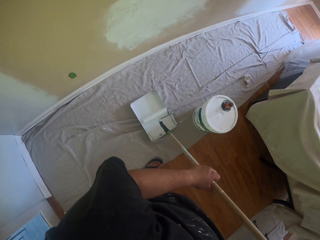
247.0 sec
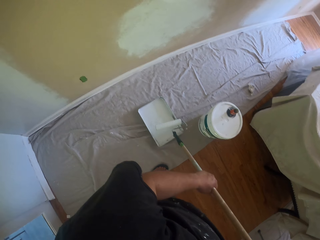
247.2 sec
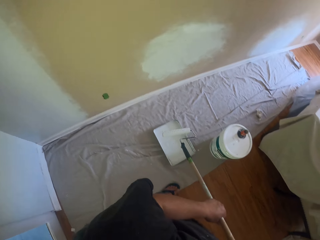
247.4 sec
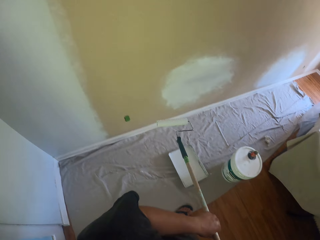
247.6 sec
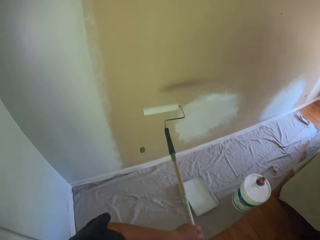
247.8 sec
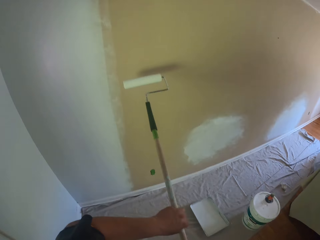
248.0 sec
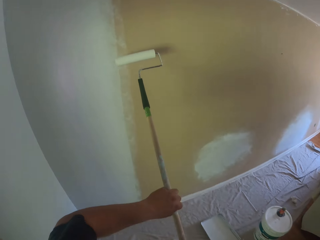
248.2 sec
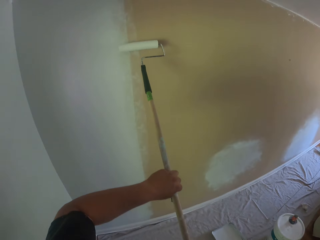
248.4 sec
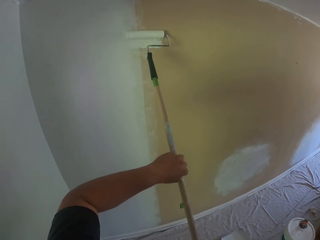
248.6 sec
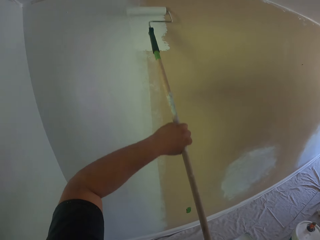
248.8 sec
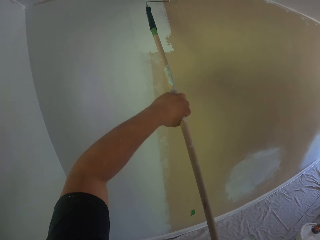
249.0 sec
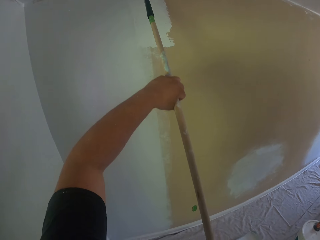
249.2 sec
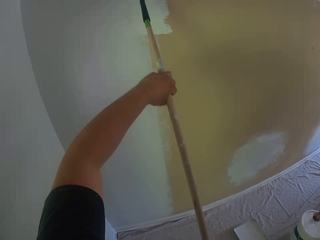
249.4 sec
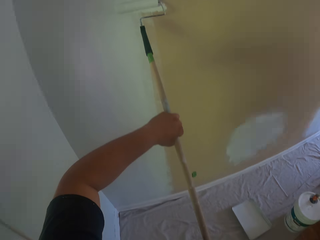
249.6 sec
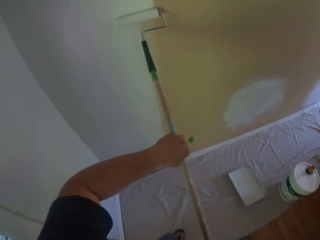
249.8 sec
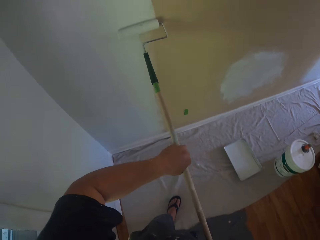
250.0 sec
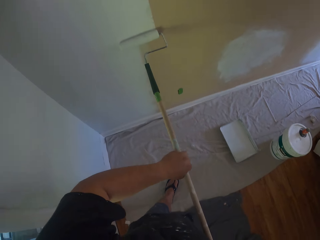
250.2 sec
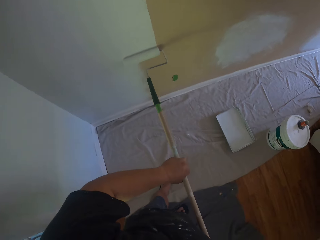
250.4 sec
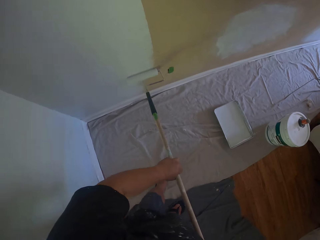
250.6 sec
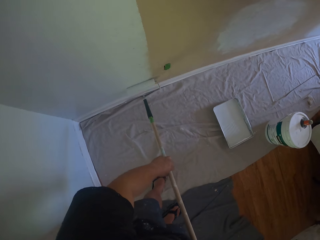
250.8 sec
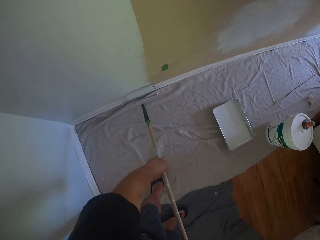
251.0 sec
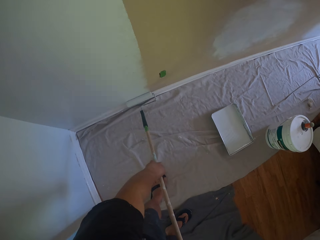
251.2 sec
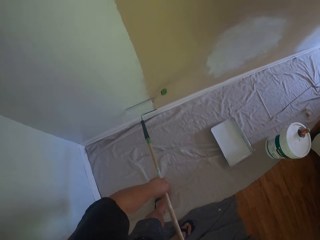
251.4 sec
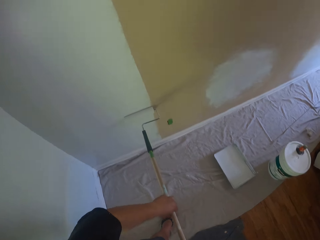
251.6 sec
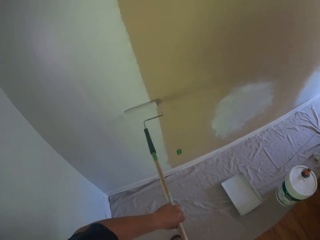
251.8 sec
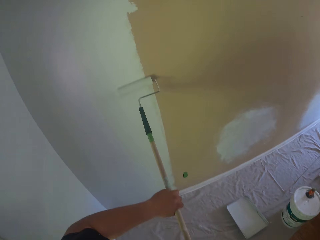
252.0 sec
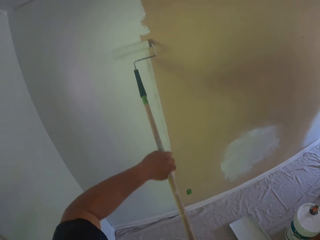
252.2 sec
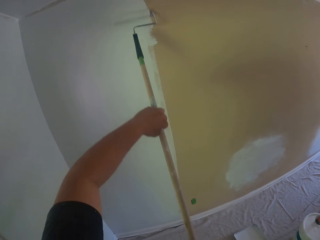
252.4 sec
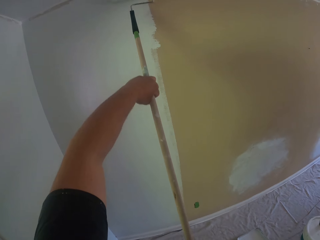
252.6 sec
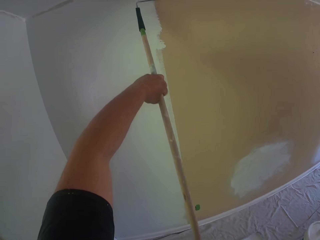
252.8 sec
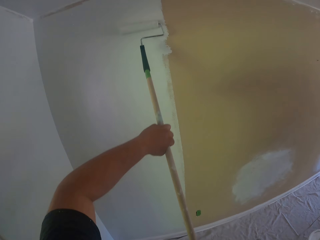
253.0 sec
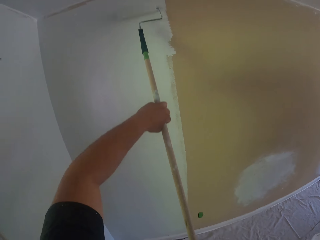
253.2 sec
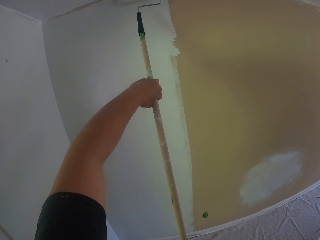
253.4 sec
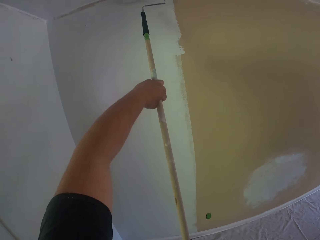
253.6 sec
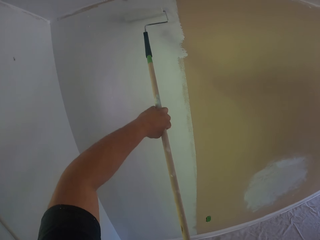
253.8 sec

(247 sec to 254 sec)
The camera wearer paints the wall with the long paint roller.

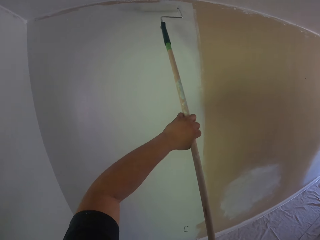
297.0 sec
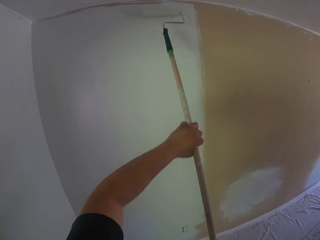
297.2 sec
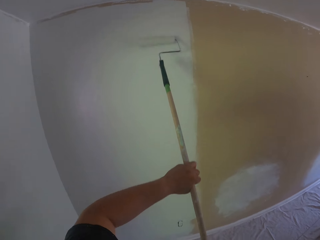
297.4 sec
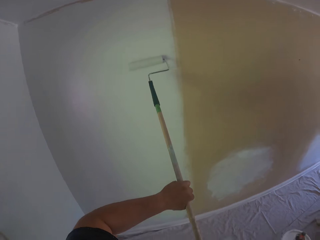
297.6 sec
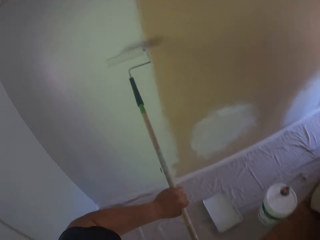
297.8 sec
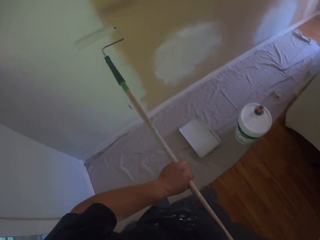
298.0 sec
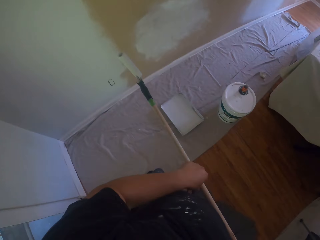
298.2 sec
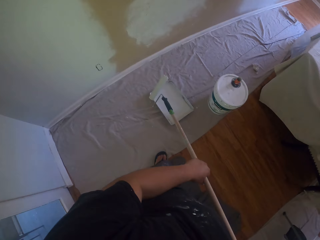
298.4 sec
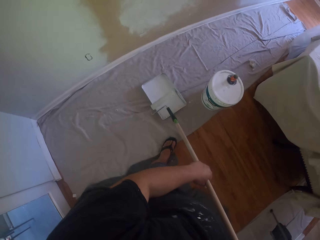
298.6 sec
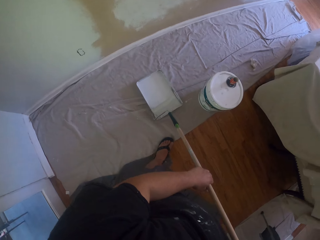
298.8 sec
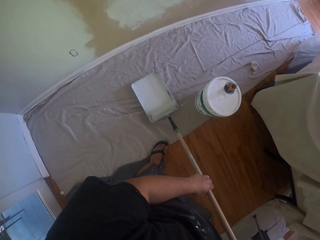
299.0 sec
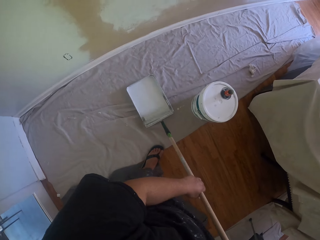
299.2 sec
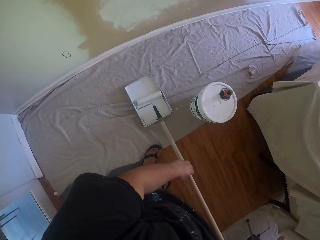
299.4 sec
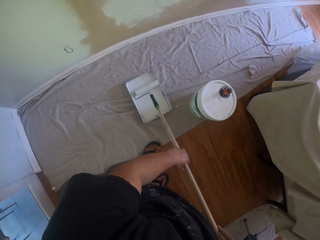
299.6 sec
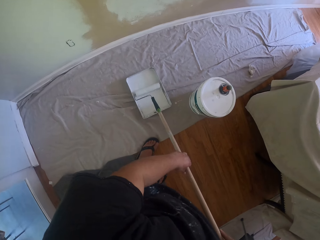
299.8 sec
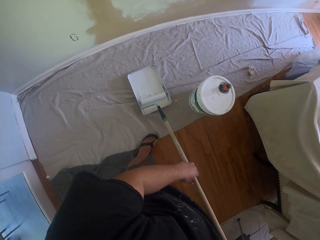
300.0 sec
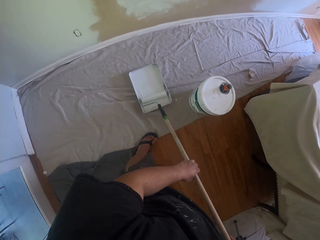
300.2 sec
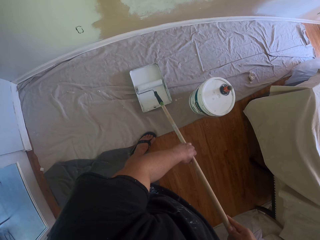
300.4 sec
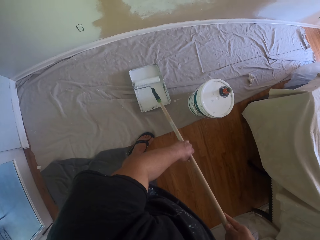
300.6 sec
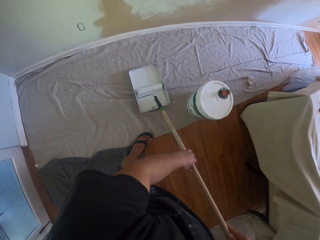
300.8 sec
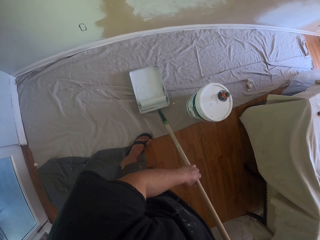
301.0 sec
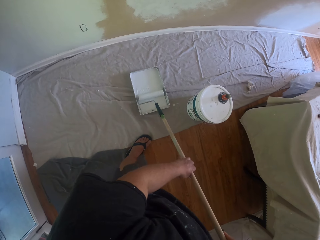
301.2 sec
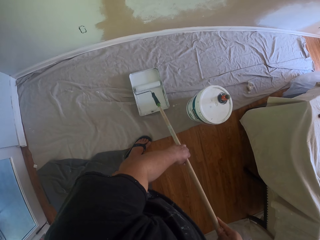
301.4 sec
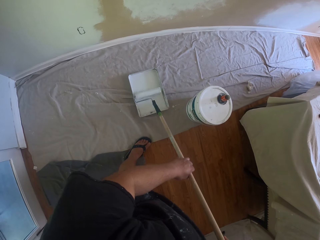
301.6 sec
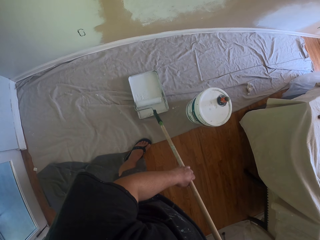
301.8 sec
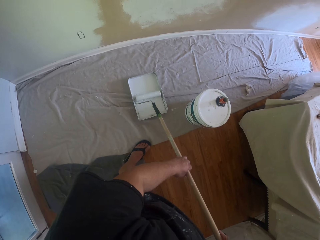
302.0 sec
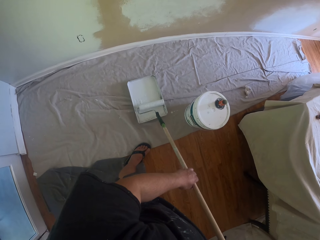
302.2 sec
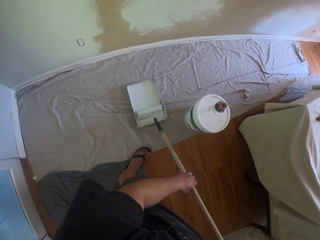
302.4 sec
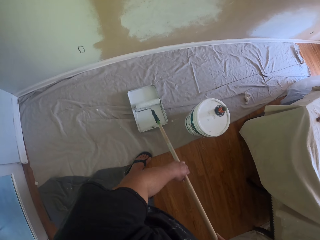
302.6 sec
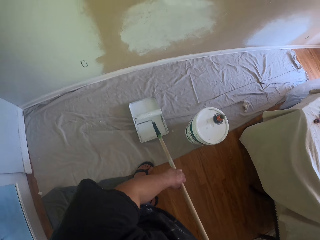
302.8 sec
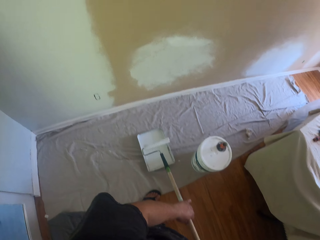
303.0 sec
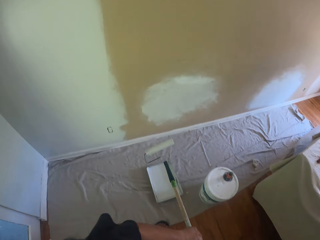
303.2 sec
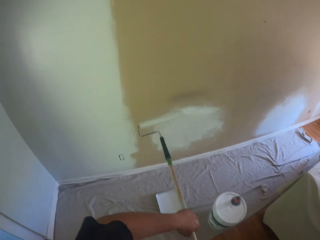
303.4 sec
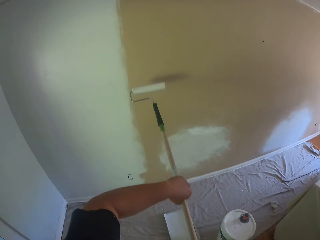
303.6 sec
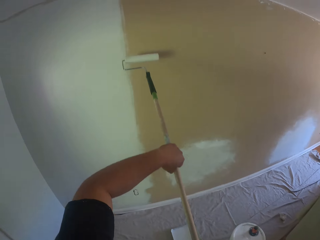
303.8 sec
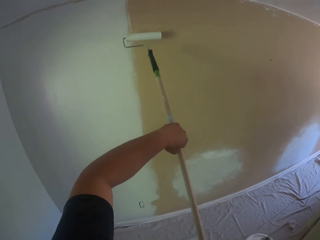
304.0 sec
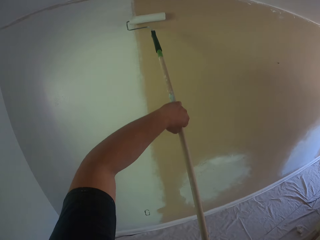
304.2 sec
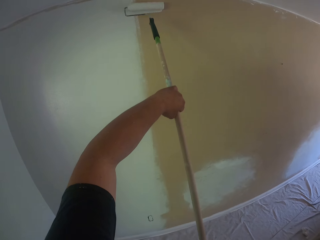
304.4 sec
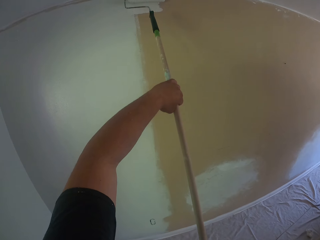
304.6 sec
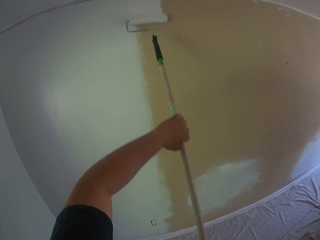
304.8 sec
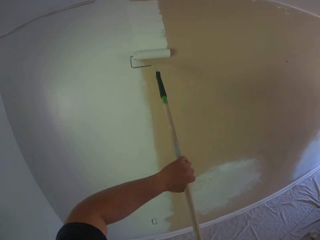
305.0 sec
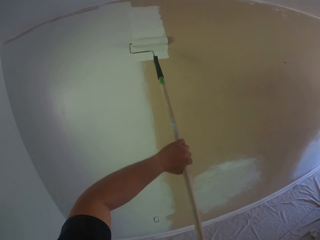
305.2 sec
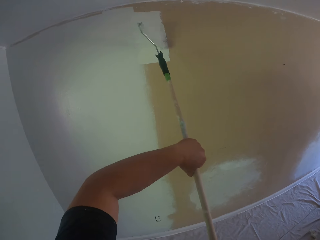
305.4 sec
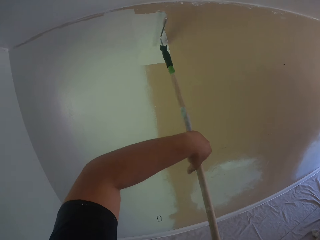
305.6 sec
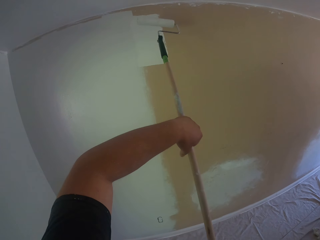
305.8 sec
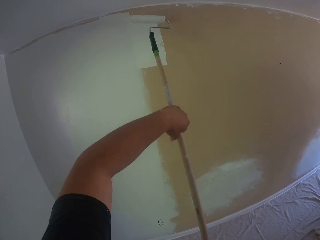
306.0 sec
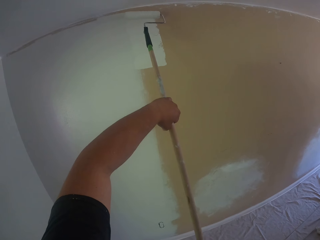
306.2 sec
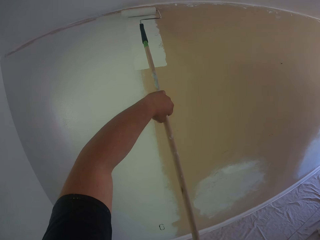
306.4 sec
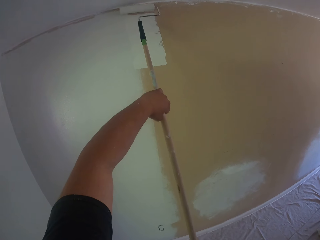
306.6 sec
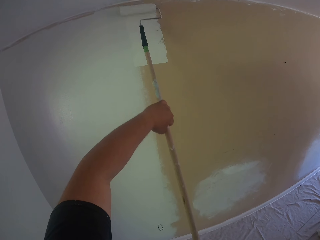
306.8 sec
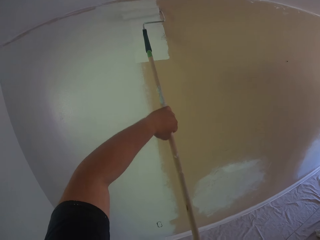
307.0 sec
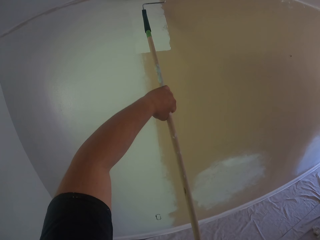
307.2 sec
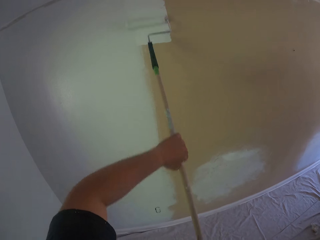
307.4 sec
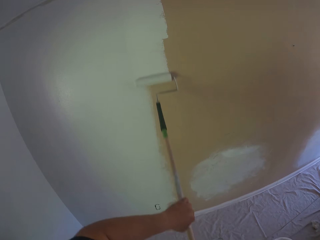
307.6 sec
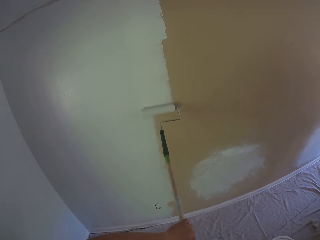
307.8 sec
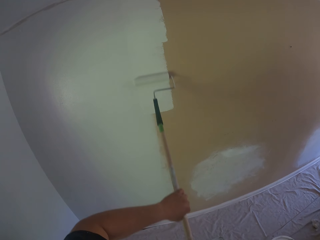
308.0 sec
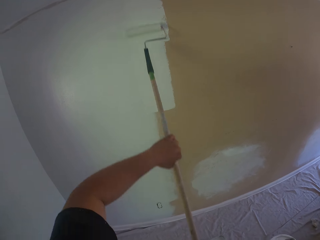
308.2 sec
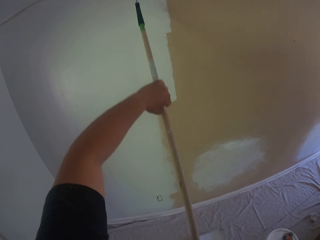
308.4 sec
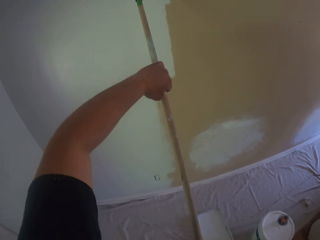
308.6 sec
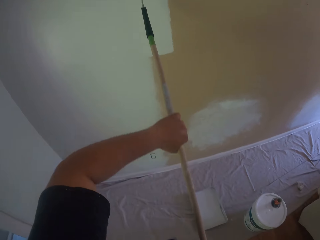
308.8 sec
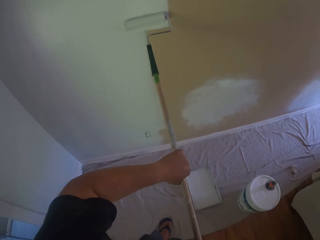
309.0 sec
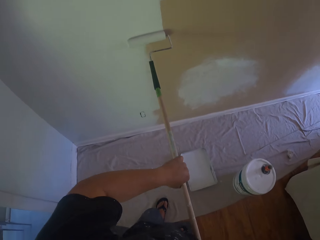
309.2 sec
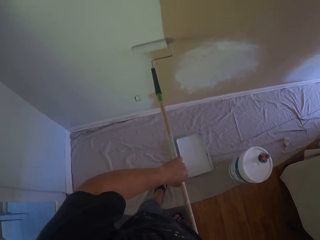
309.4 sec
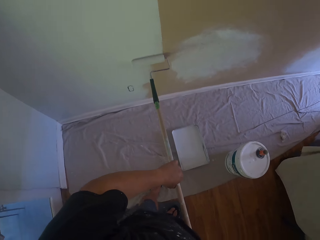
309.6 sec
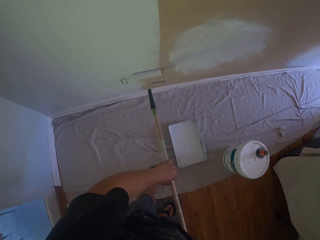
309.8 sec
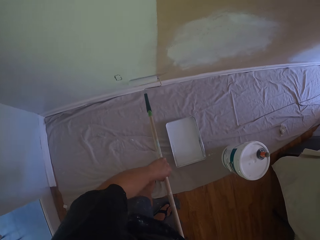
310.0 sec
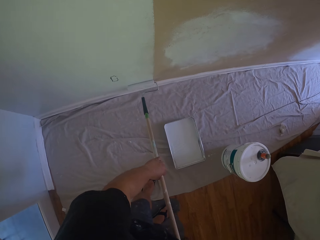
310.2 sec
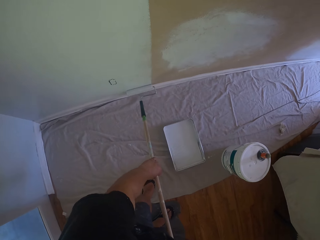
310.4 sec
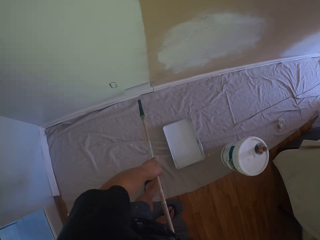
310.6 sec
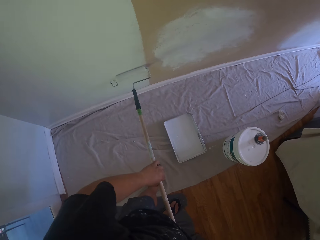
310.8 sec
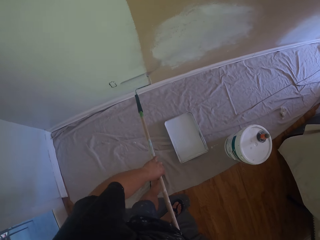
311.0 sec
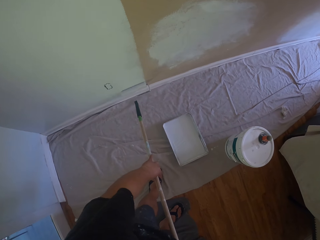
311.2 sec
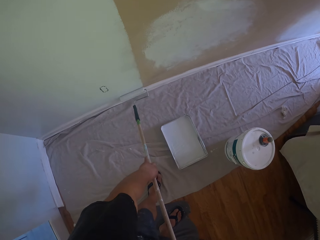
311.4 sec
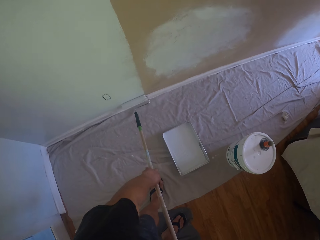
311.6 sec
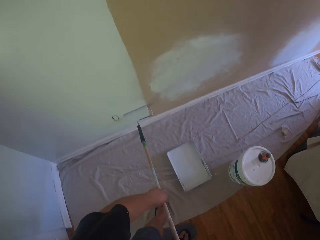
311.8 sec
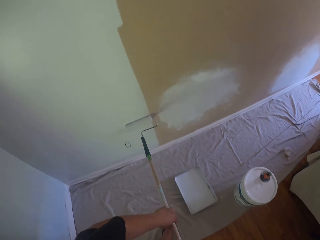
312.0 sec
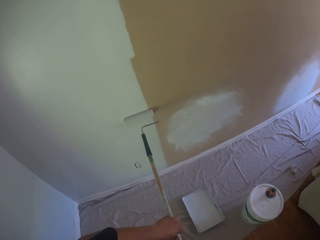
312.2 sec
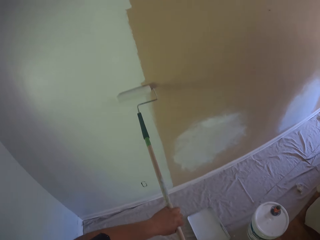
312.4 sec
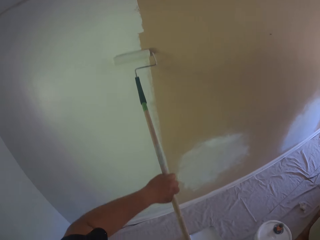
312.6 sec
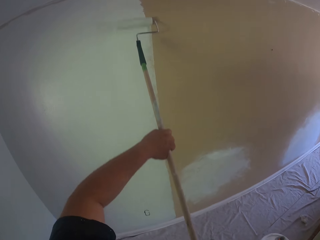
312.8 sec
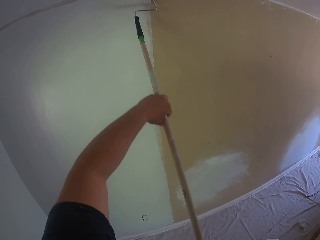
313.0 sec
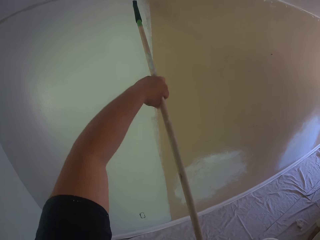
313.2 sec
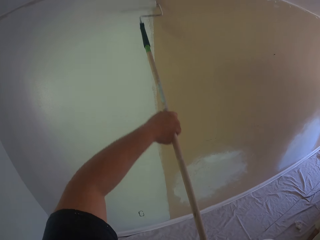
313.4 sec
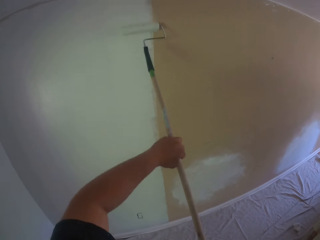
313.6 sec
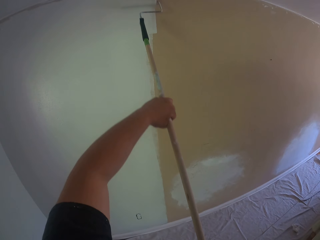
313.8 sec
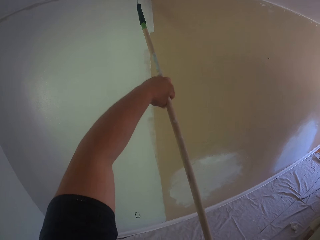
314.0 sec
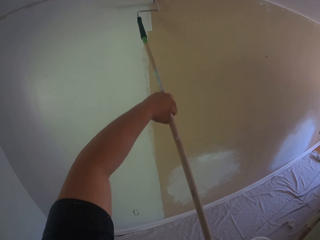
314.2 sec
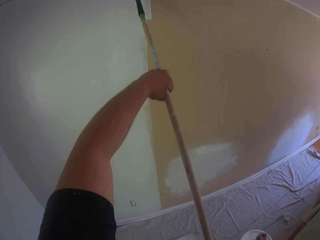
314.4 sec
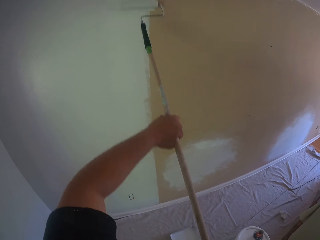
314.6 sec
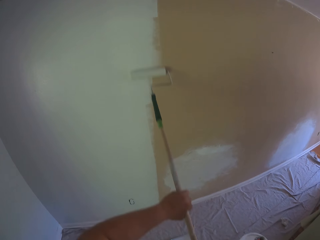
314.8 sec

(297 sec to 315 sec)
The camera wearer rolls the long paint roller in the paint tray. They paint the wall with the long paint roller.
